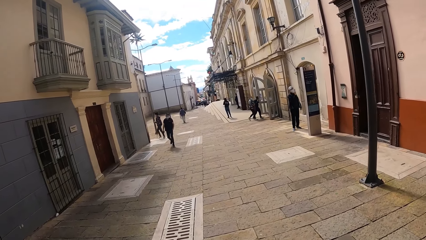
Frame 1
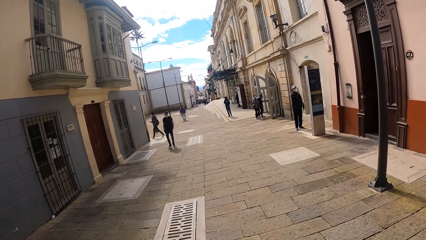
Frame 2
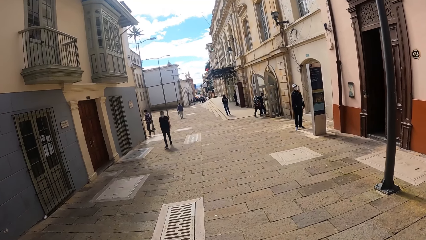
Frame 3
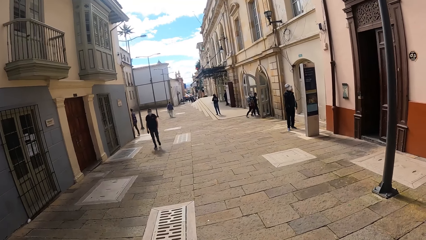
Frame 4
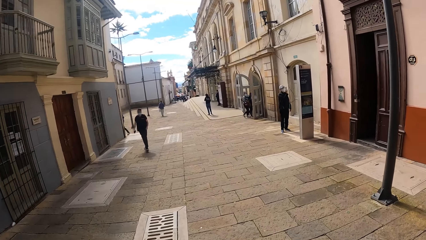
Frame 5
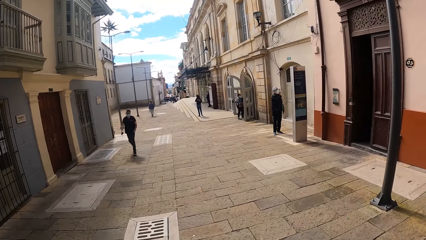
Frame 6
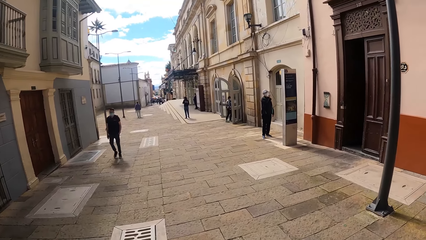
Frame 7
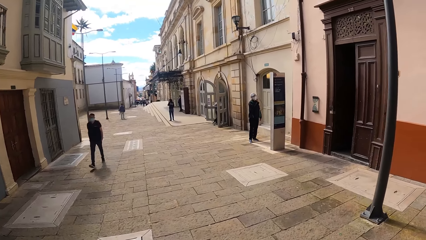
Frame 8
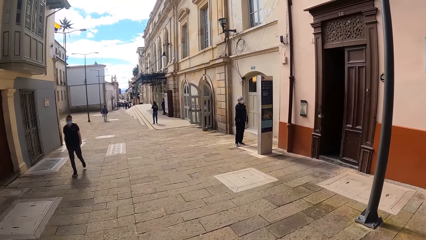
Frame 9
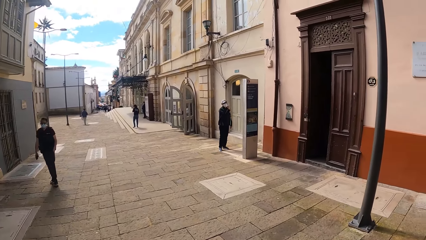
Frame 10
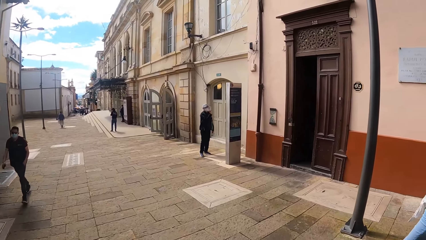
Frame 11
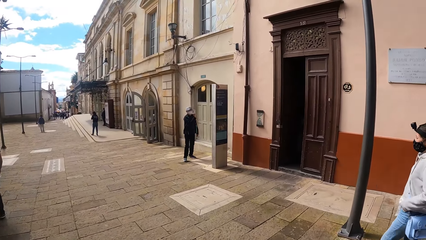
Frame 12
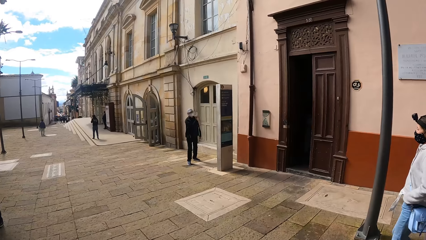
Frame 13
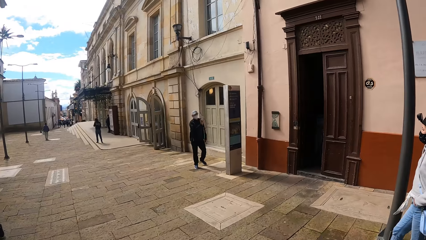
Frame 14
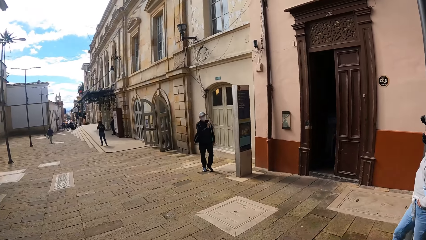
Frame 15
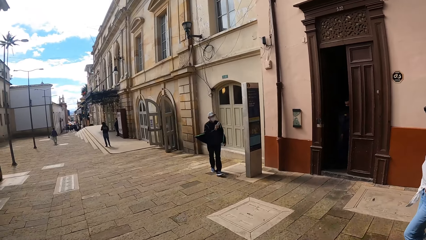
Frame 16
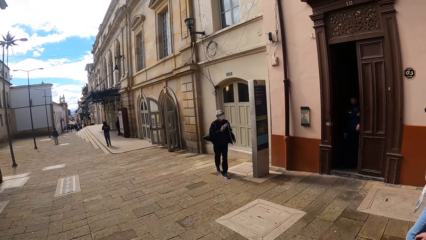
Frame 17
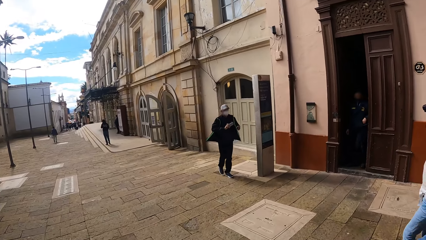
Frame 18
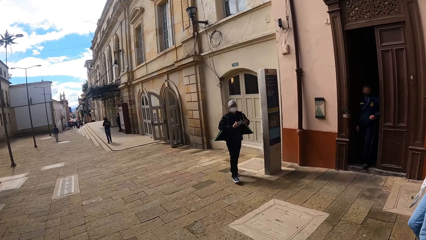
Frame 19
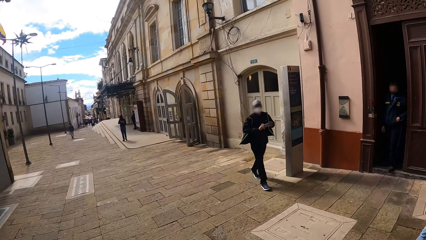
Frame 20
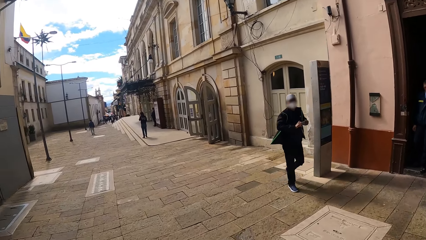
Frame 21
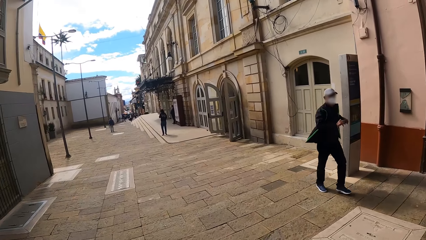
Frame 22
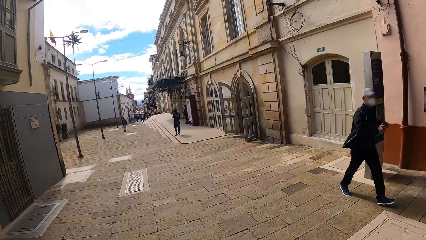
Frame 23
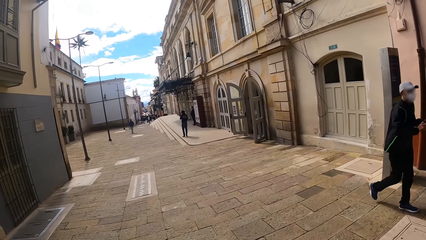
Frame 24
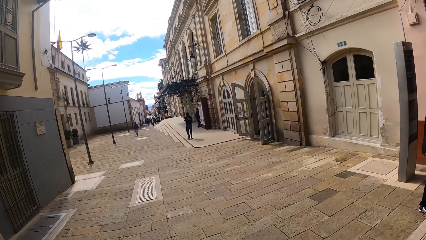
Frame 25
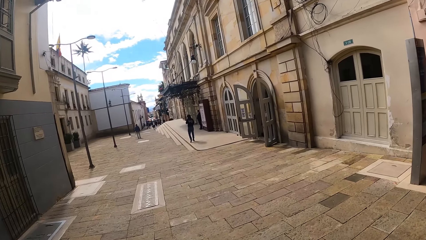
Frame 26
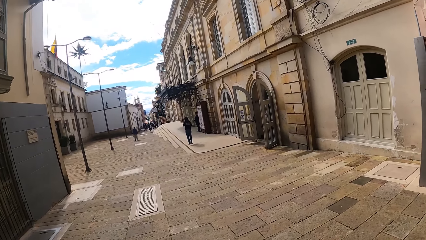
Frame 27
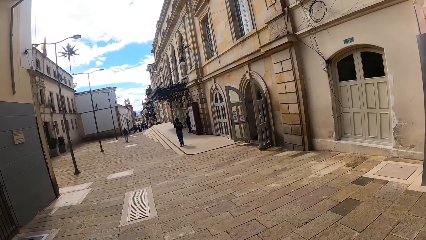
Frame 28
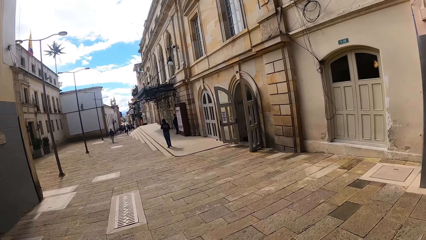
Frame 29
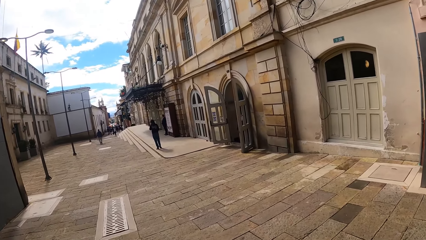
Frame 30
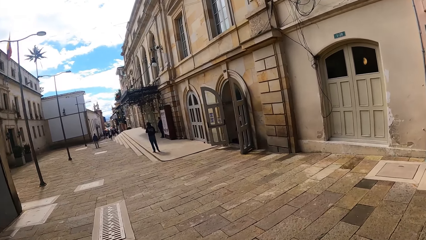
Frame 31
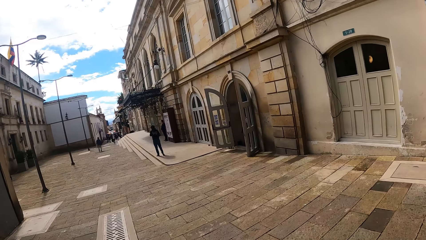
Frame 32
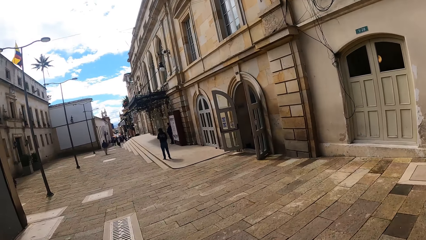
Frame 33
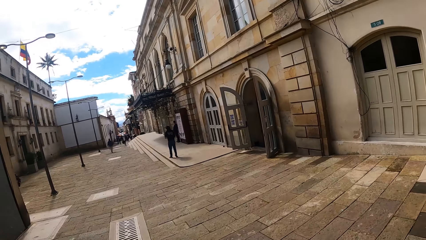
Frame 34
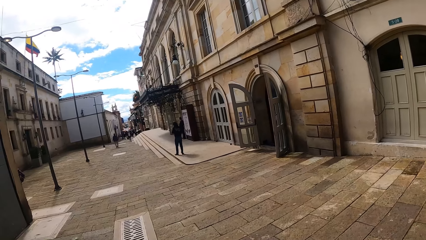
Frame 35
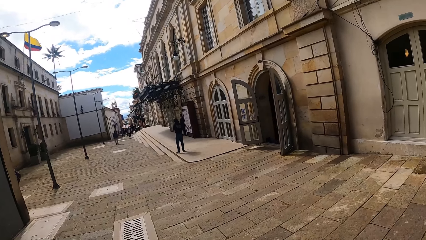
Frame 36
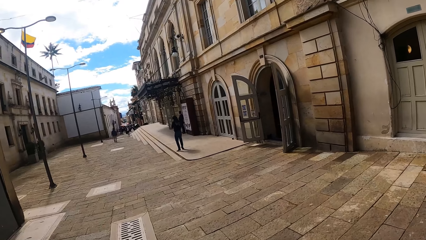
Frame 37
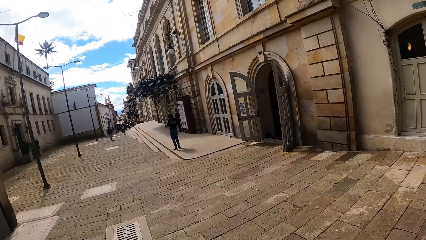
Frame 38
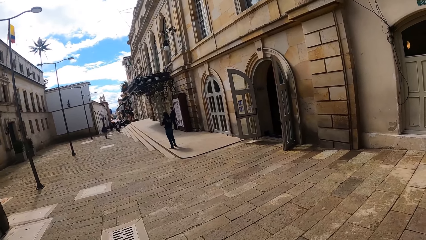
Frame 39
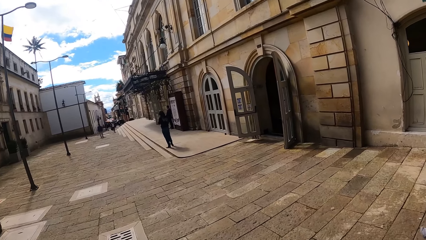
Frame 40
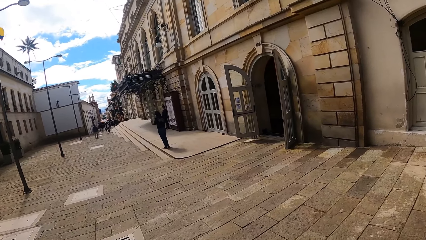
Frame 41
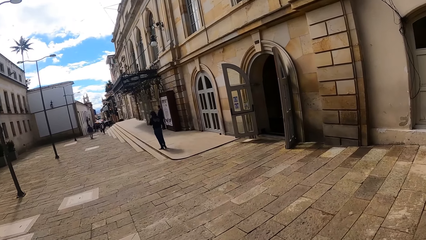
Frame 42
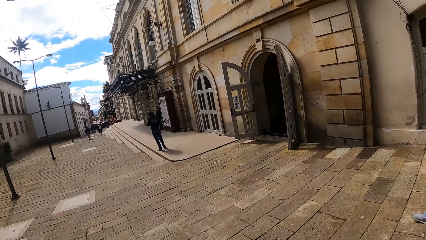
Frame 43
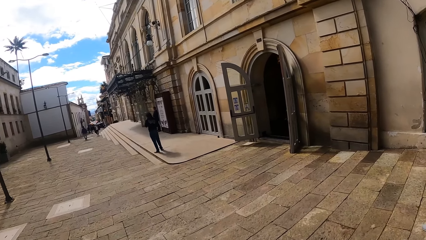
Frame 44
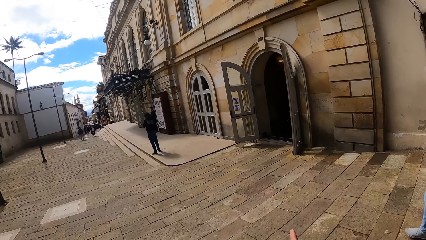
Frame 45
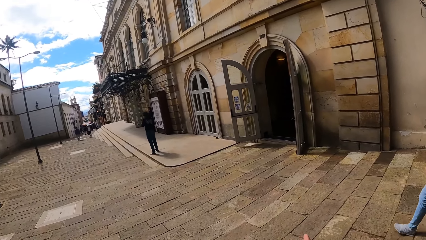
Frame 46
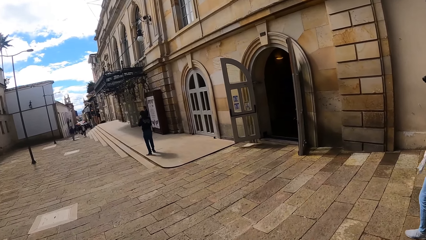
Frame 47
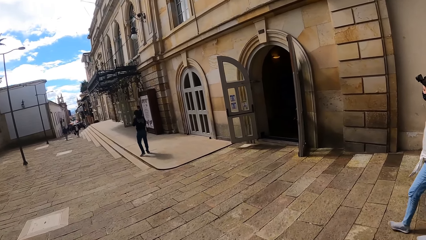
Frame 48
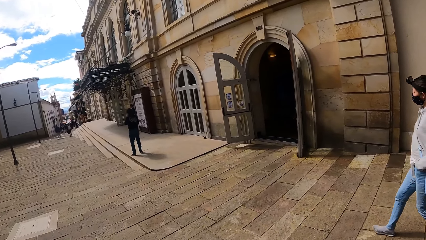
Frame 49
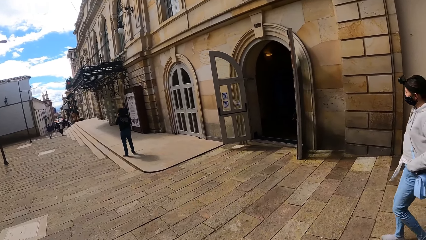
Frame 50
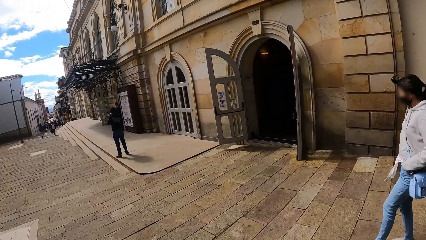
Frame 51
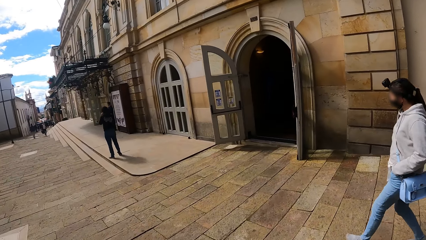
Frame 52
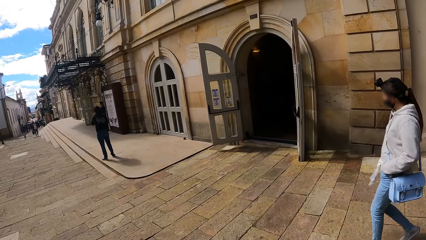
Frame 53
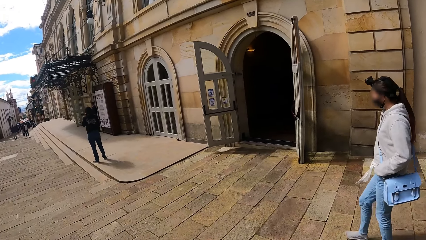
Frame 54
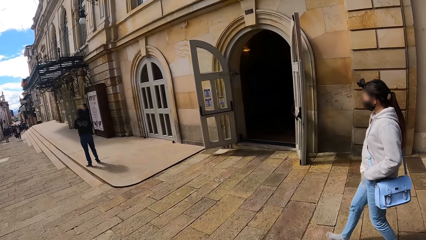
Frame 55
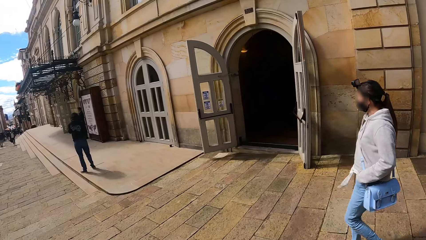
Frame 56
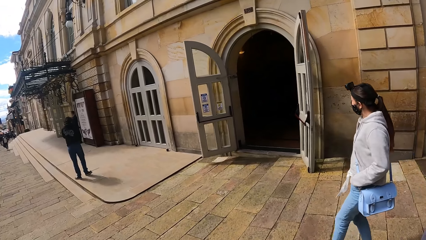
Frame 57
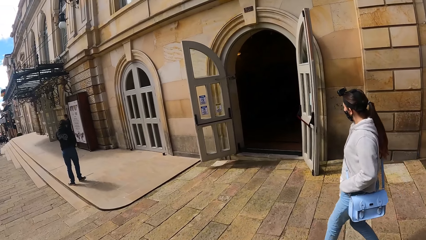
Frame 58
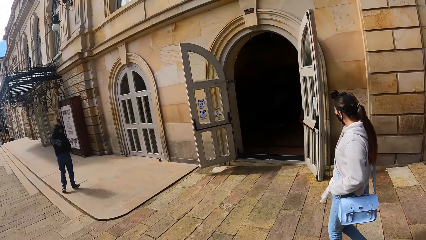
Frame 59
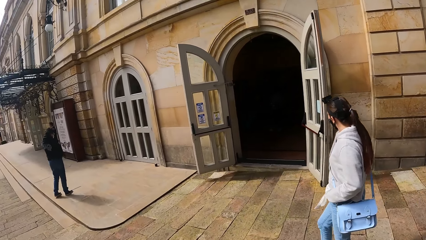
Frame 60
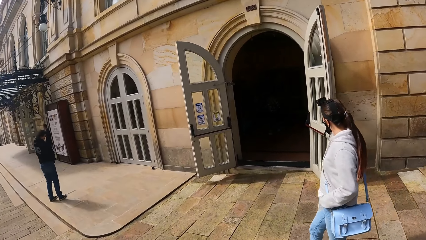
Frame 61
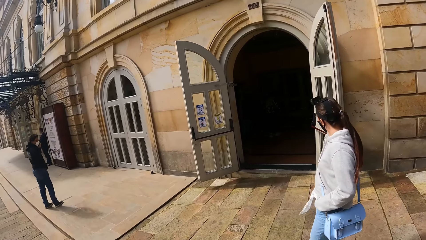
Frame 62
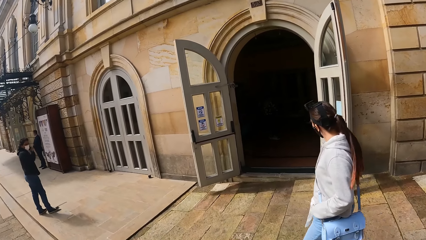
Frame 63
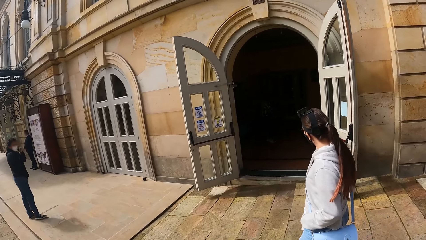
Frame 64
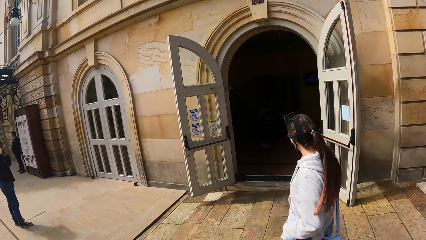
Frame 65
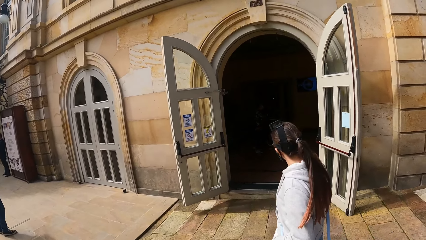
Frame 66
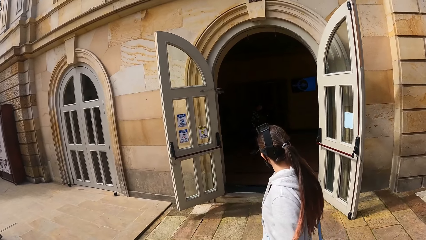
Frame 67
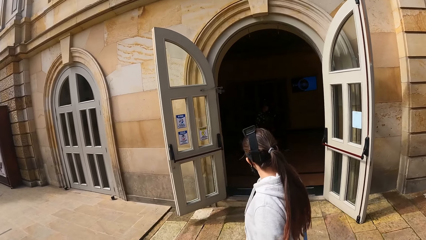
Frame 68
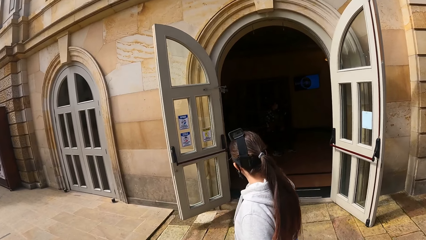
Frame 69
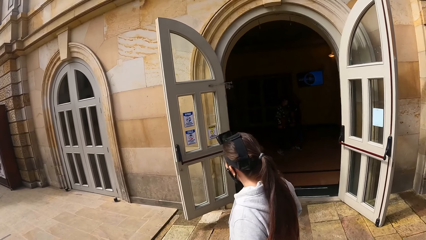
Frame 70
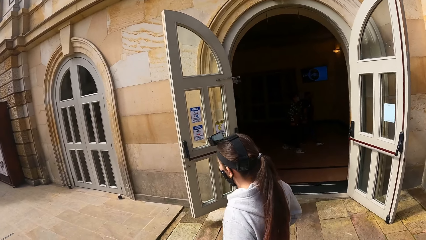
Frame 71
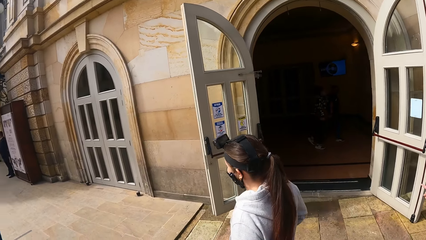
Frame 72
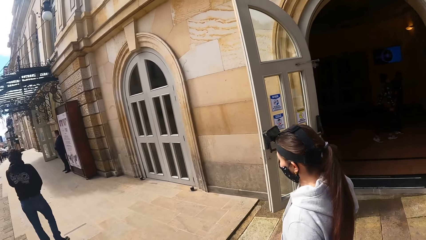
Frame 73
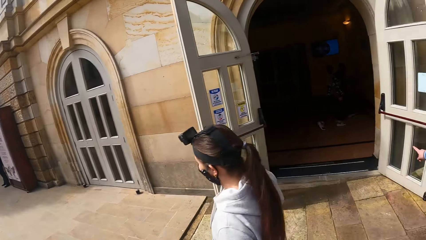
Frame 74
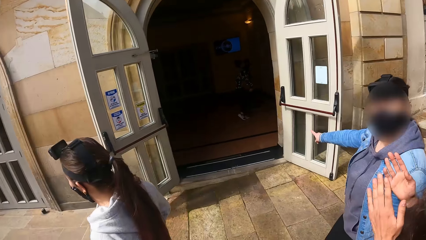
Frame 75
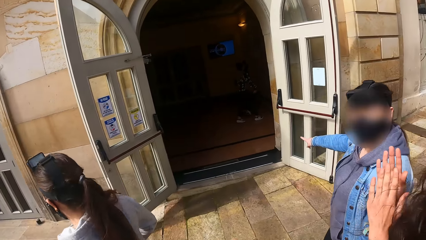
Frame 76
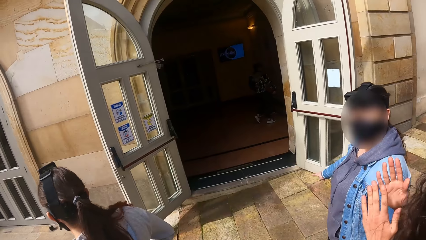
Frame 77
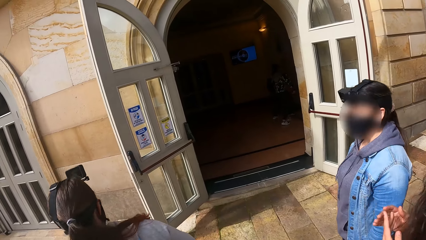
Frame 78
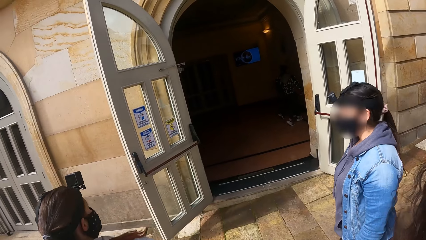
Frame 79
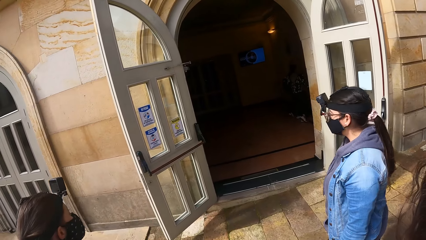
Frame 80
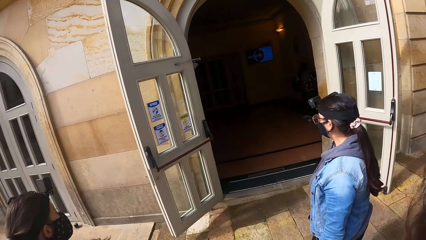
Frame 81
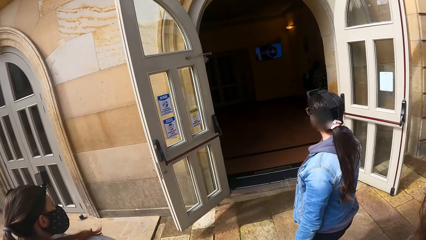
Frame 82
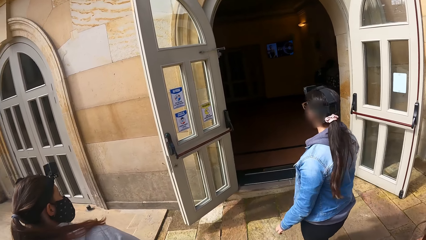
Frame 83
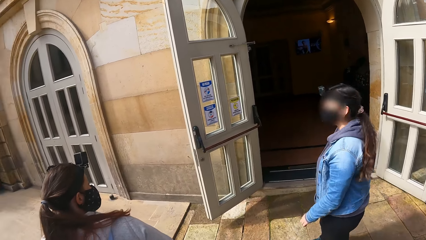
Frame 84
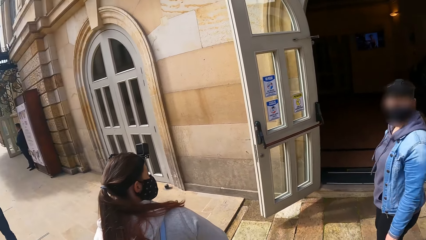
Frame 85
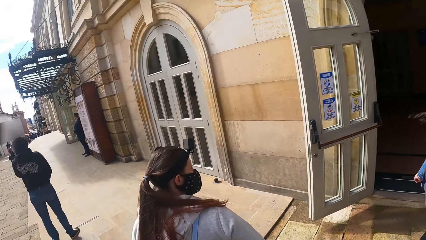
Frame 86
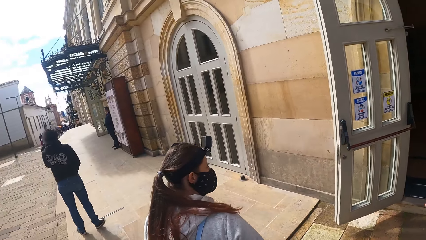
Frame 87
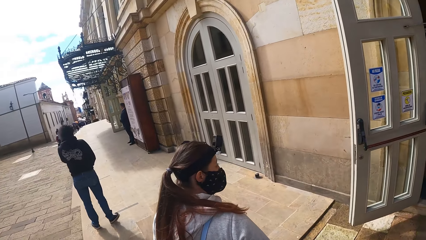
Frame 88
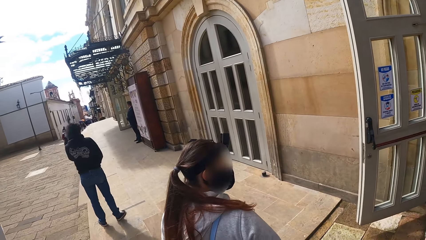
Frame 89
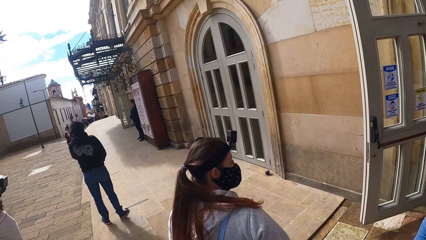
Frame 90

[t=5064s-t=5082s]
The camera wearer looks to the side. They look around, stand out in the street, and look in a building.
